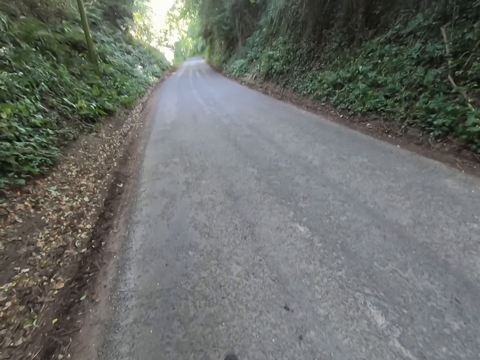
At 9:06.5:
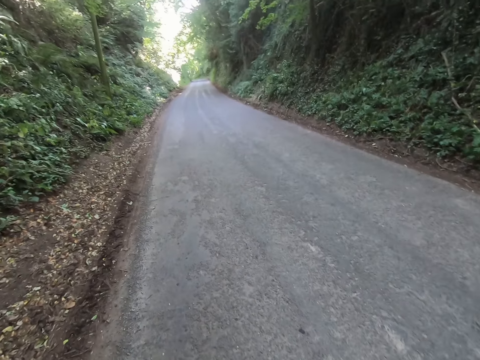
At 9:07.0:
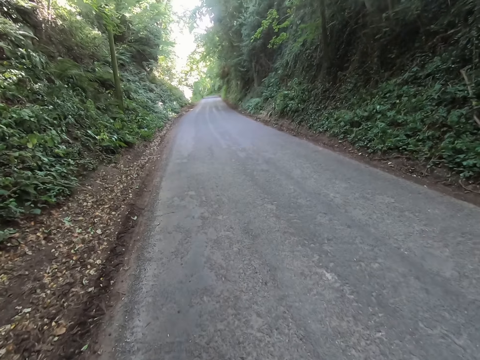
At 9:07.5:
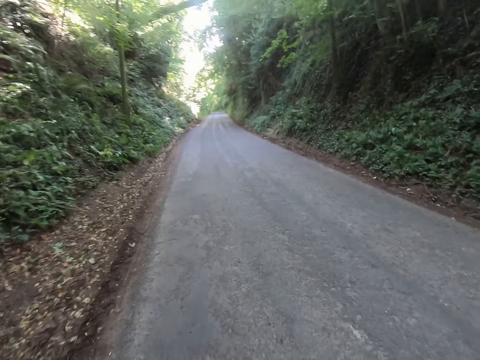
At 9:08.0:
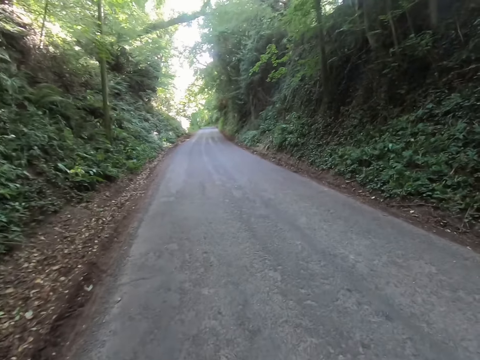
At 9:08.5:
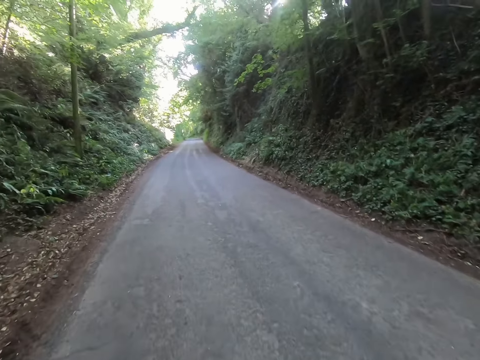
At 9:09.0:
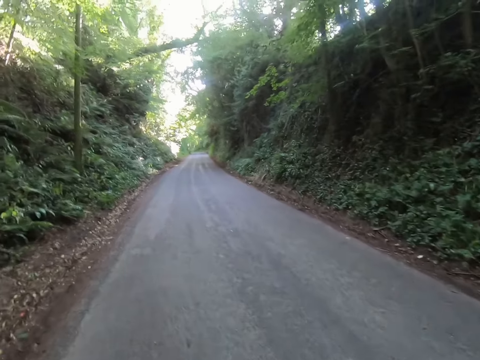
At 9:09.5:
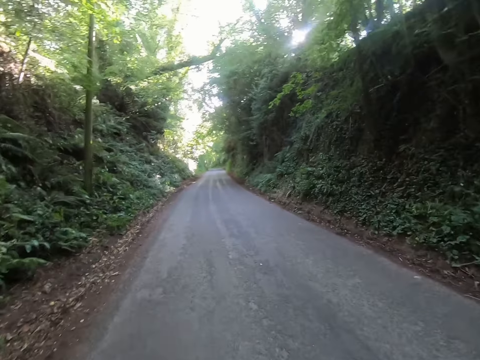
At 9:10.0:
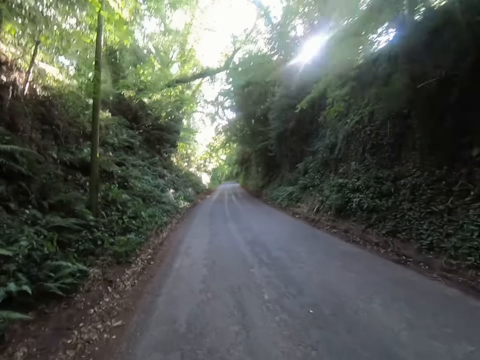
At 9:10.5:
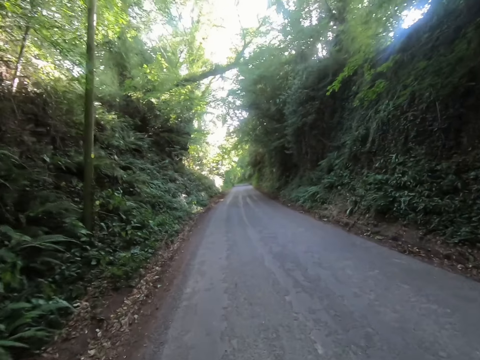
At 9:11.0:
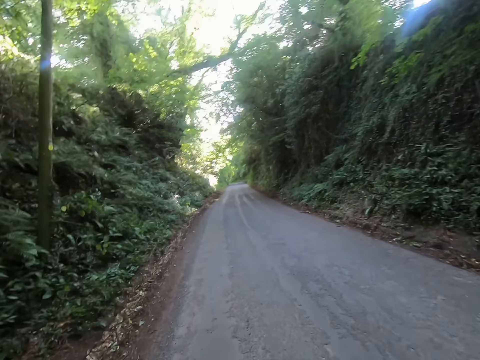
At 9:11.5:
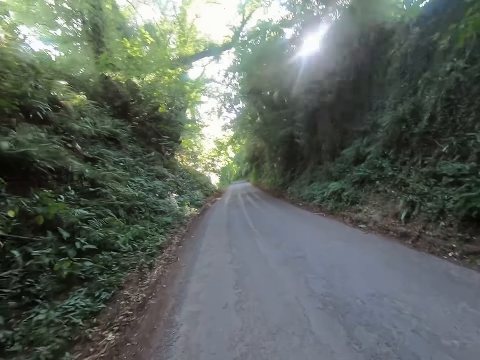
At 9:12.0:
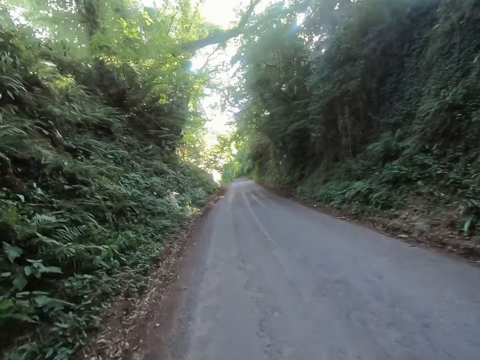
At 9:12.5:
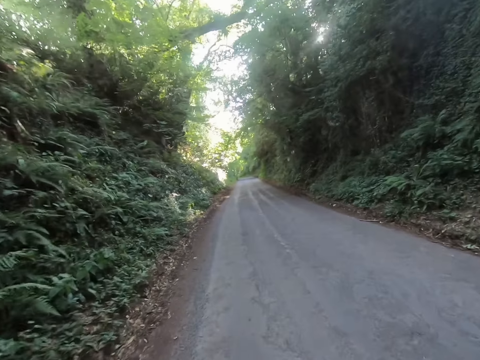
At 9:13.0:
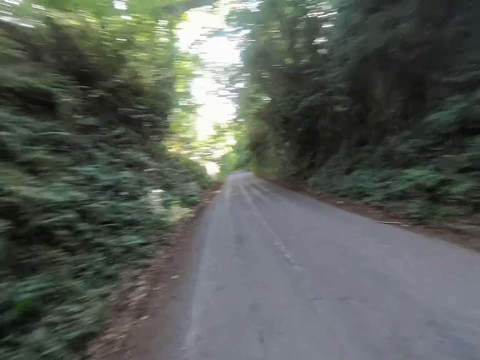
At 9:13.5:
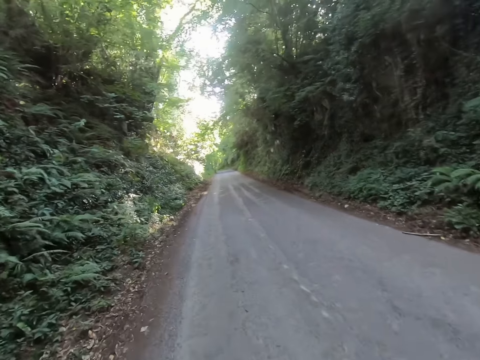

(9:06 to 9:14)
The camera wearer rides the bicycle on the road.

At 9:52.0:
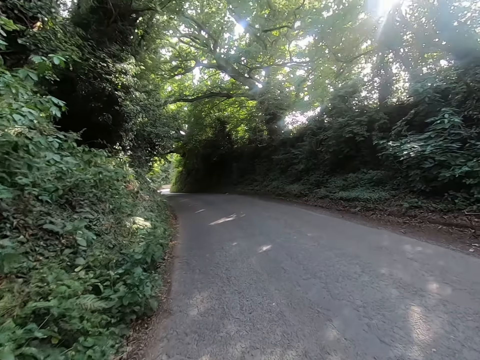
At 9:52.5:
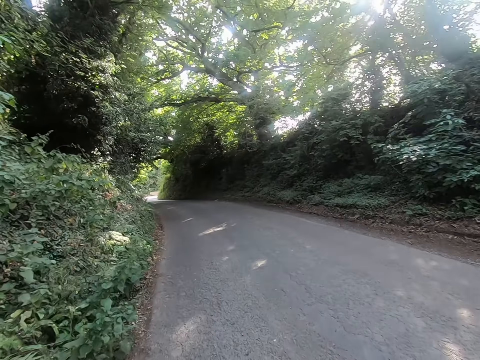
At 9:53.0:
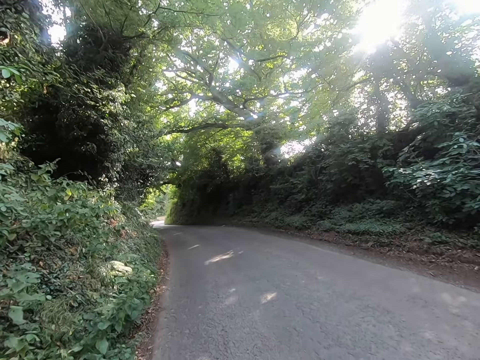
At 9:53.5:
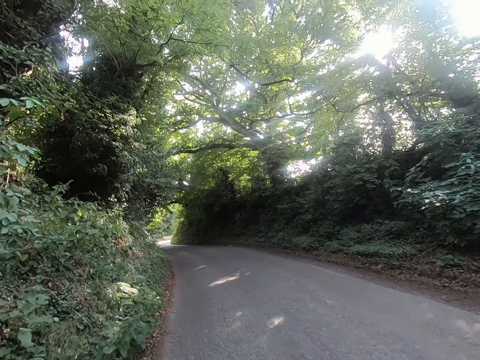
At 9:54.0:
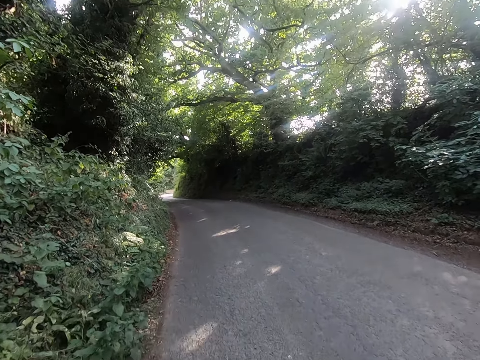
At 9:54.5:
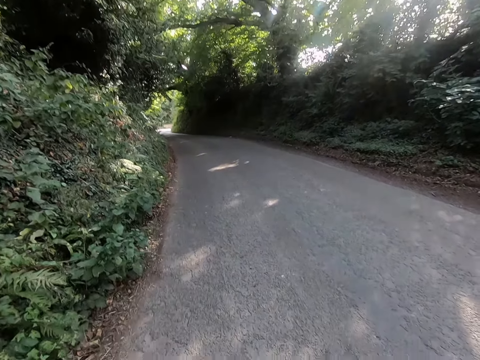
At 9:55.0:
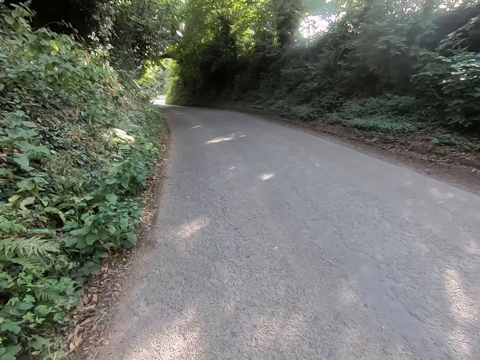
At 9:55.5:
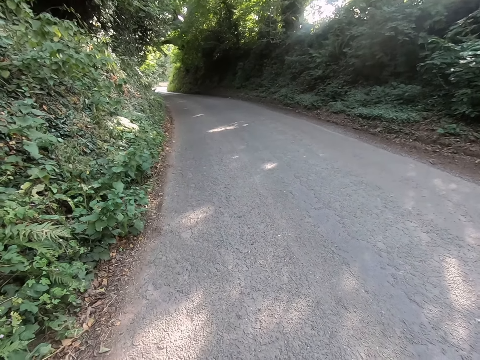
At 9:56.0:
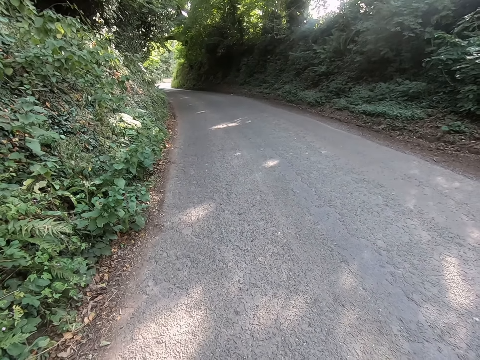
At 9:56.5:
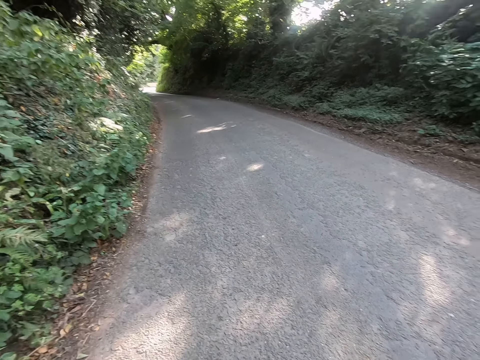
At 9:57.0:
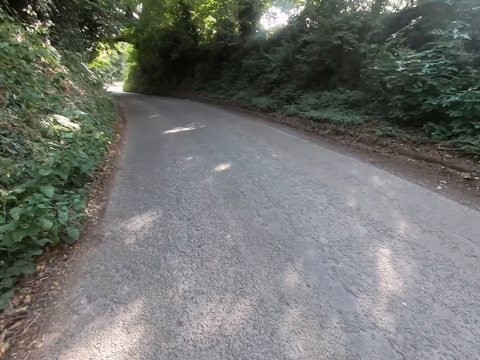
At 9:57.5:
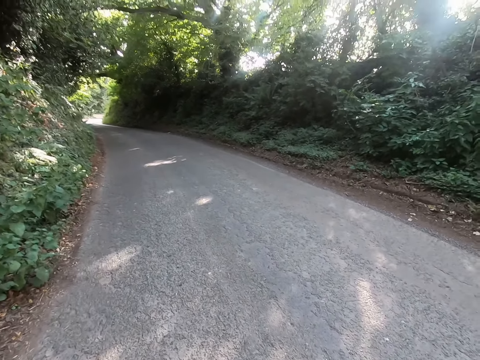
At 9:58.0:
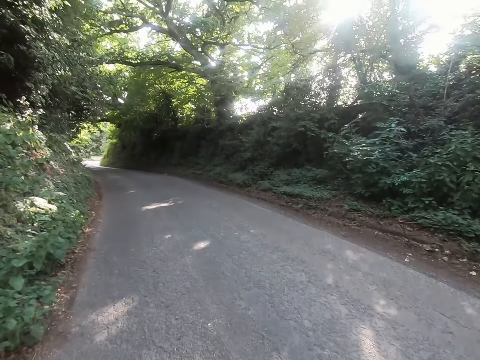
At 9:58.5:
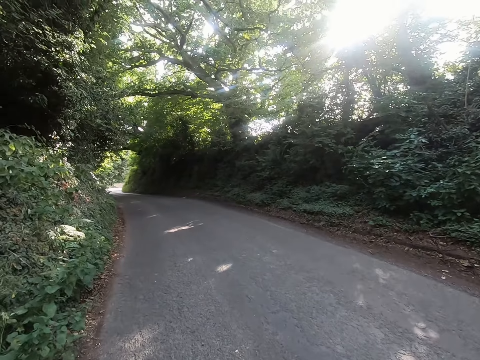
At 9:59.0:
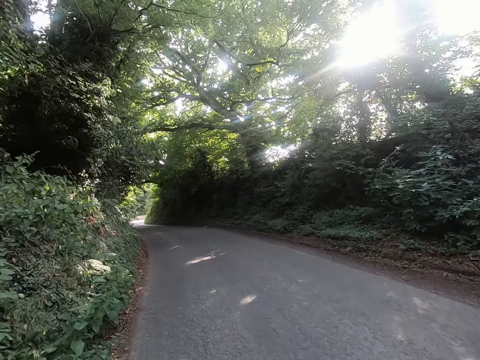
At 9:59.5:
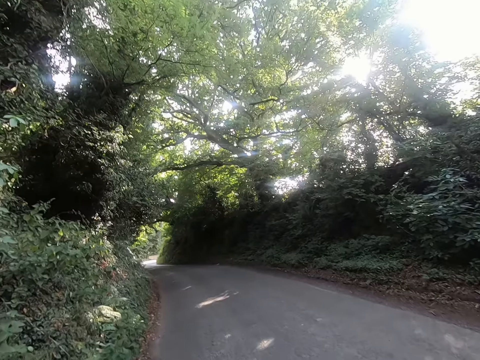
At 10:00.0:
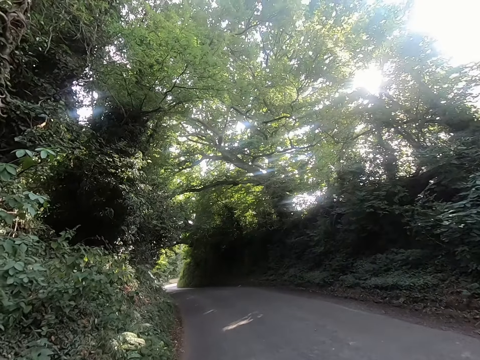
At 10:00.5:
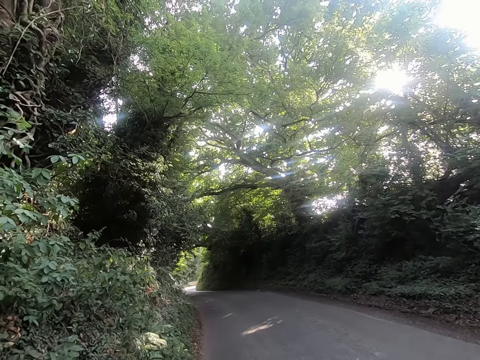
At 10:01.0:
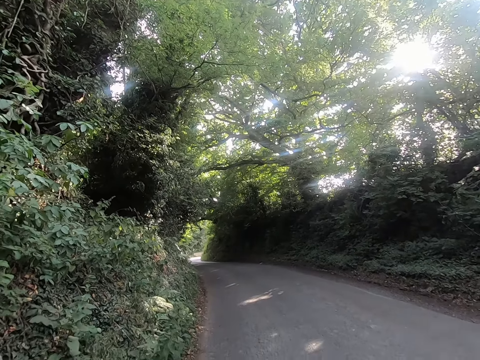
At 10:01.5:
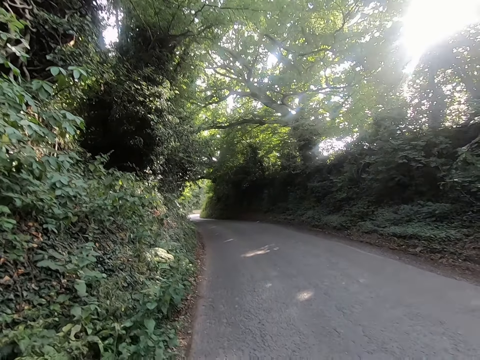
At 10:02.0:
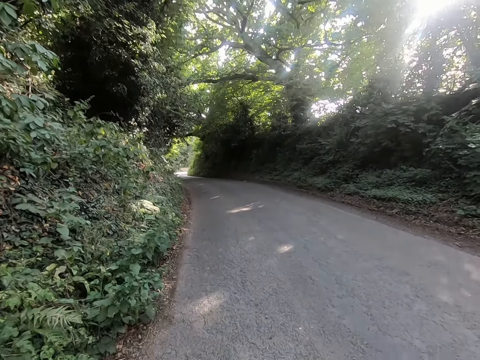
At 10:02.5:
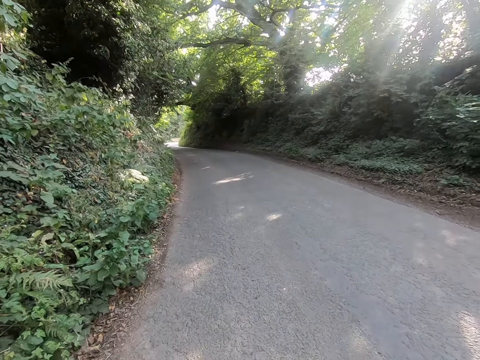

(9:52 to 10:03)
The camera wearer stops the bicycle on the road. They look around the open area on the road.

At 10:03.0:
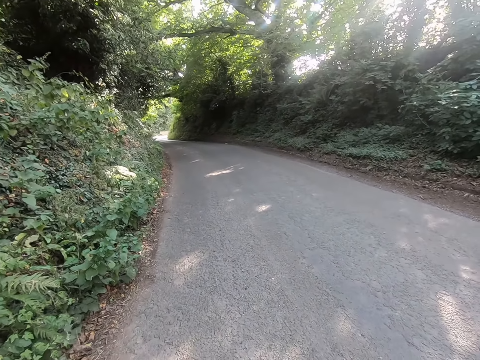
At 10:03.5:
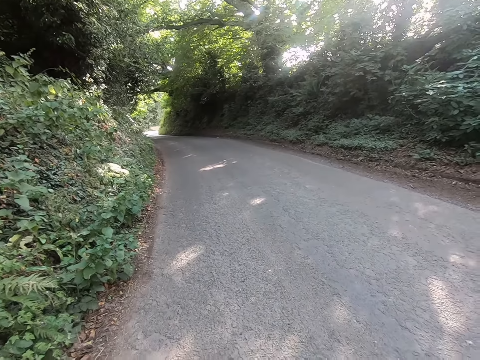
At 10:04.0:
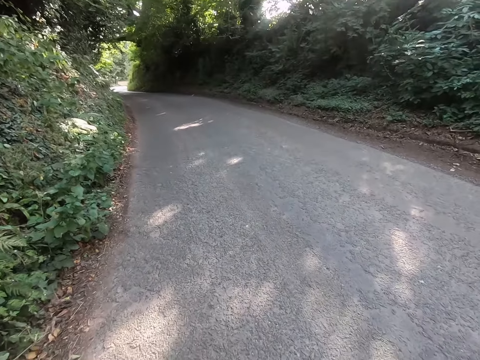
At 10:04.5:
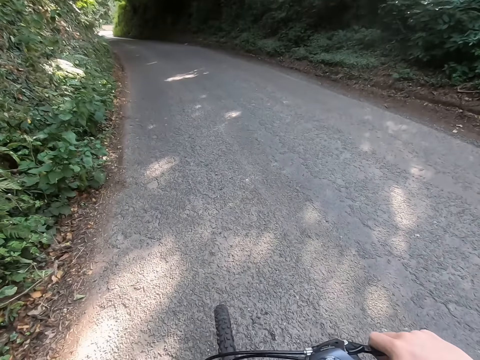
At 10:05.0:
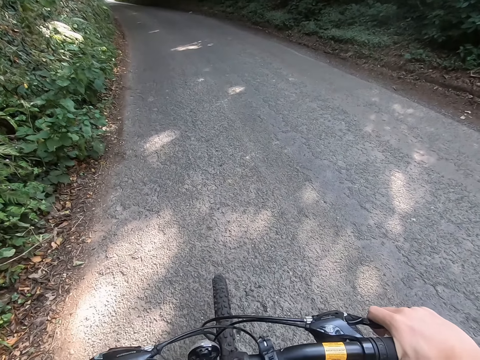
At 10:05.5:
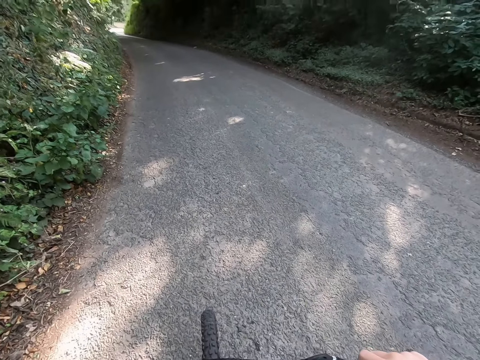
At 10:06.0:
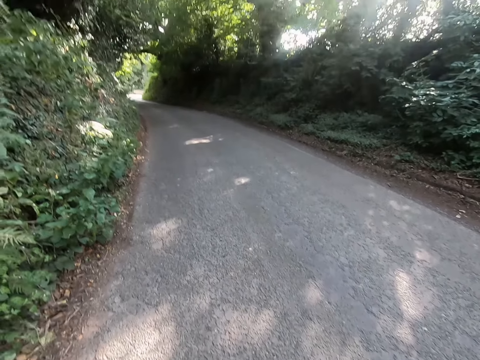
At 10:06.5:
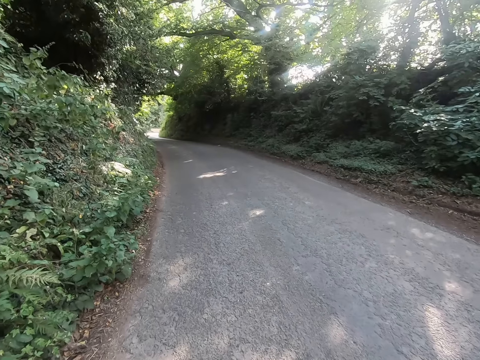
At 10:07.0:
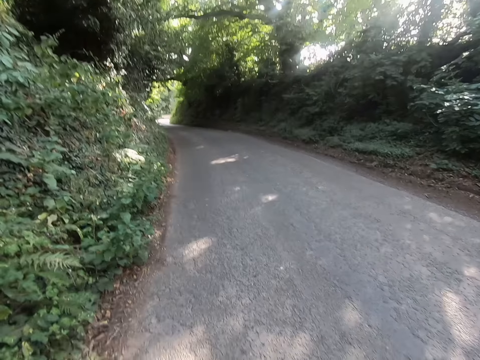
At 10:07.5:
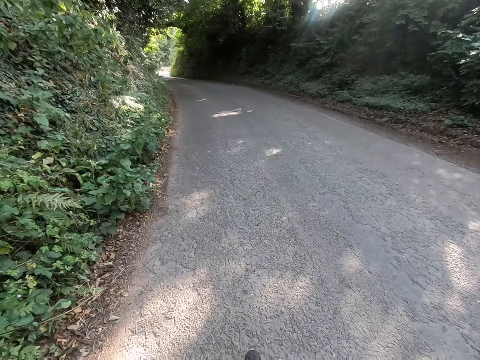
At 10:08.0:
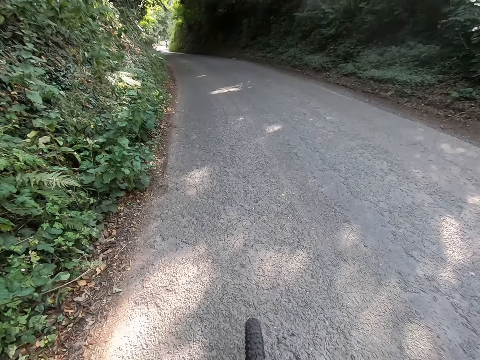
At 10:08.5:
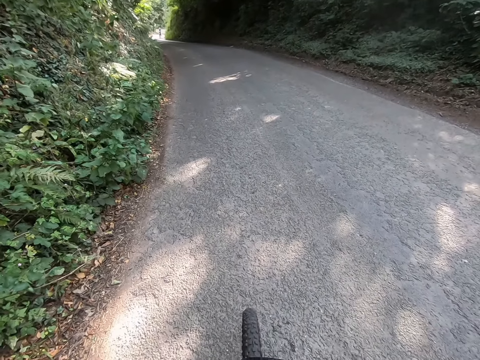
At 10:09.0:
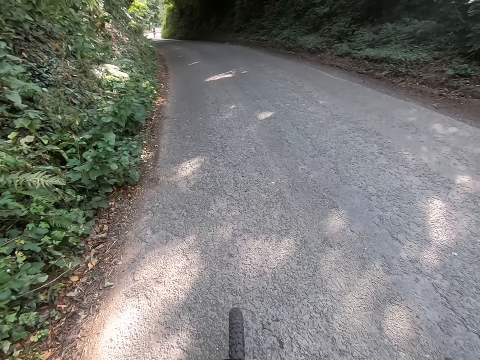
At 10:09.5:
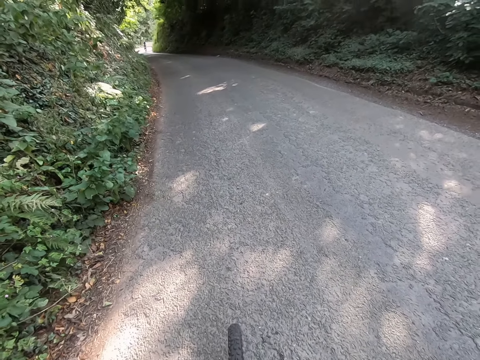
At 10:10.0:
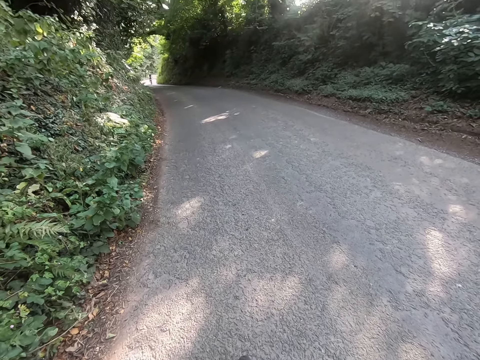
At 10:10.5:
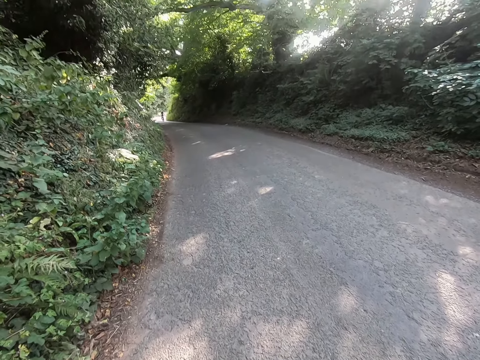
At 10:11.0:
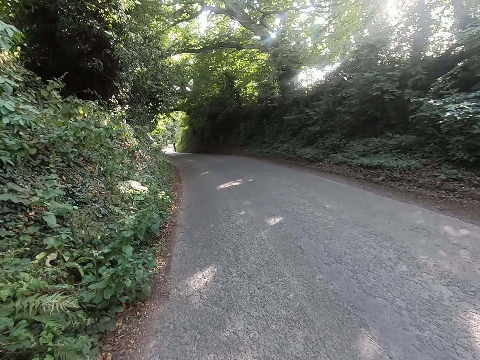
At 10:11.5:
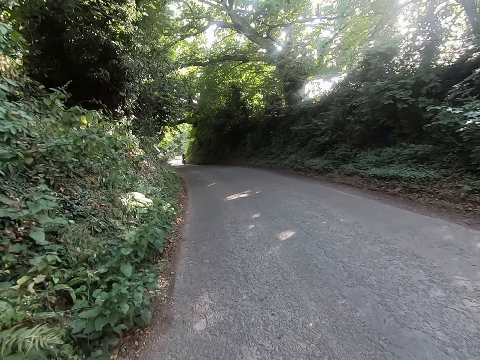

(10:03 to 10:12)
The camera wearer rides a bicycle.
